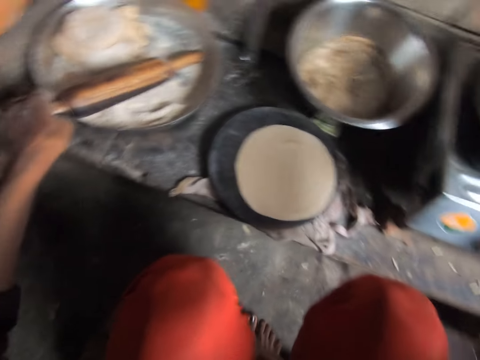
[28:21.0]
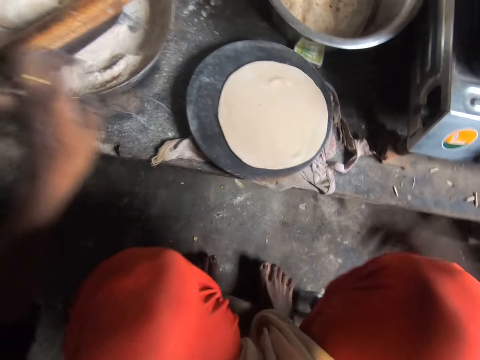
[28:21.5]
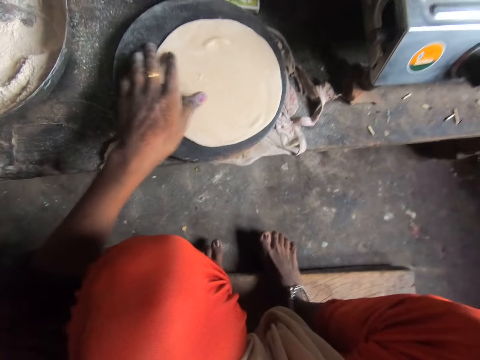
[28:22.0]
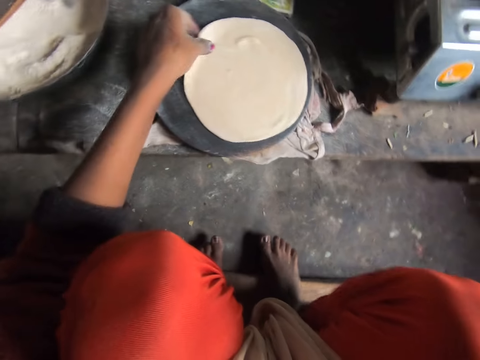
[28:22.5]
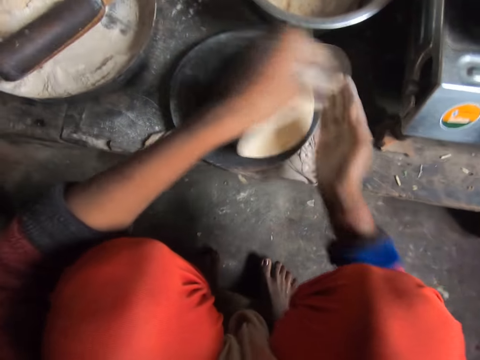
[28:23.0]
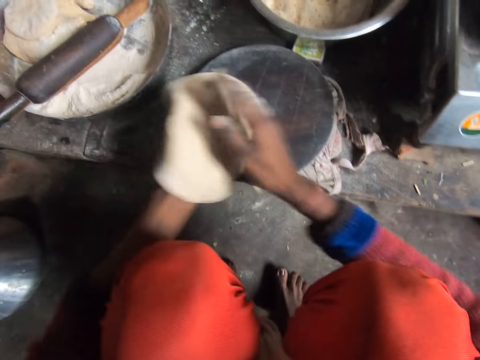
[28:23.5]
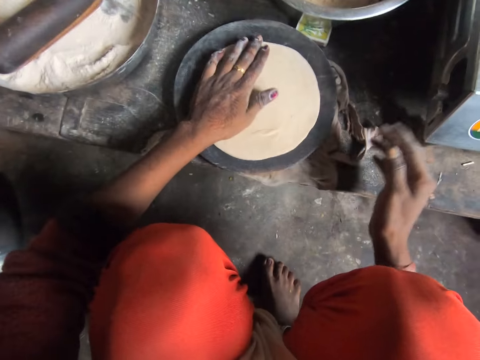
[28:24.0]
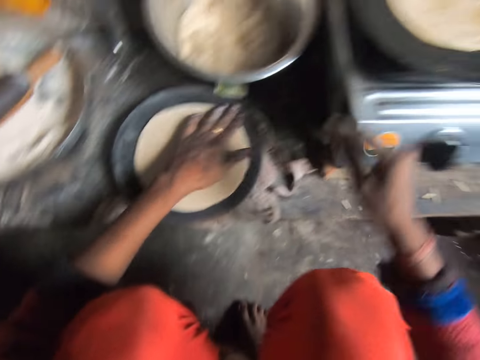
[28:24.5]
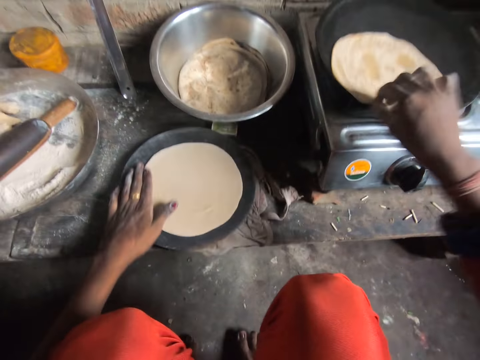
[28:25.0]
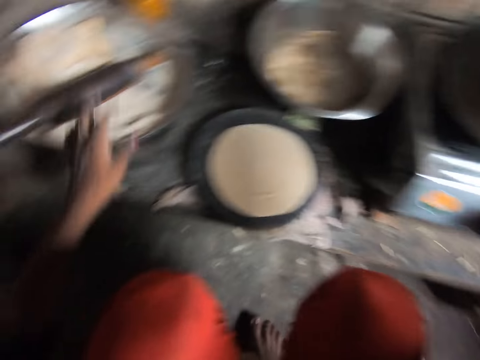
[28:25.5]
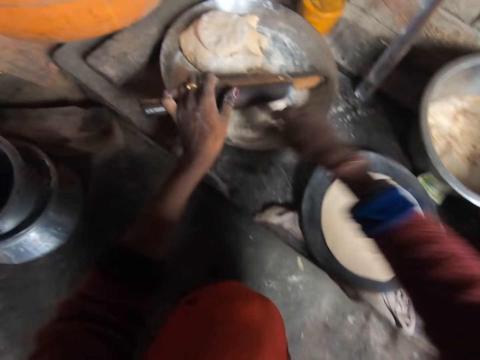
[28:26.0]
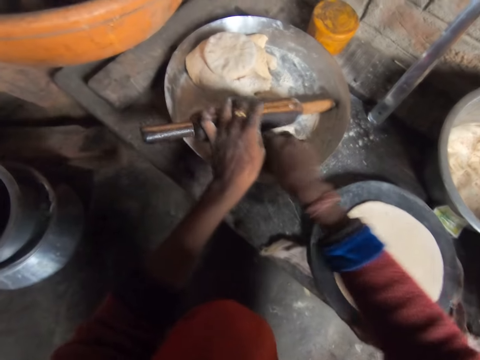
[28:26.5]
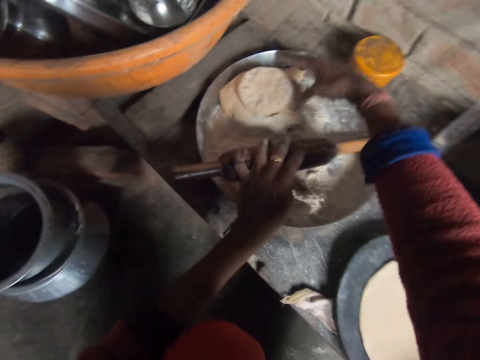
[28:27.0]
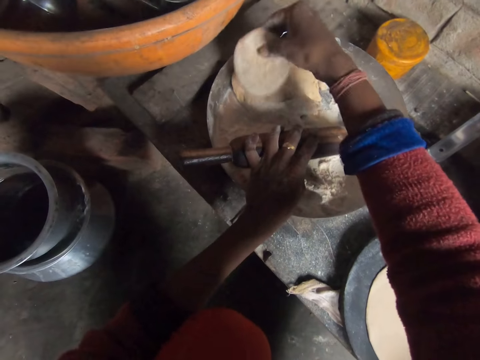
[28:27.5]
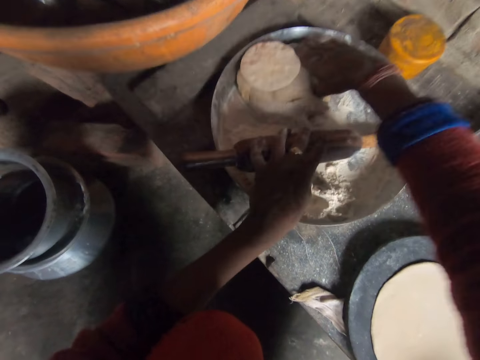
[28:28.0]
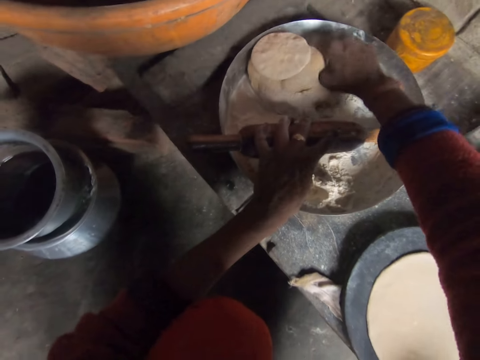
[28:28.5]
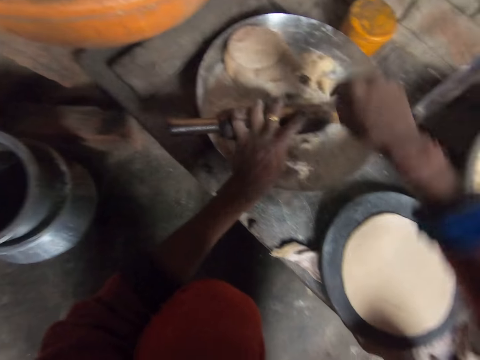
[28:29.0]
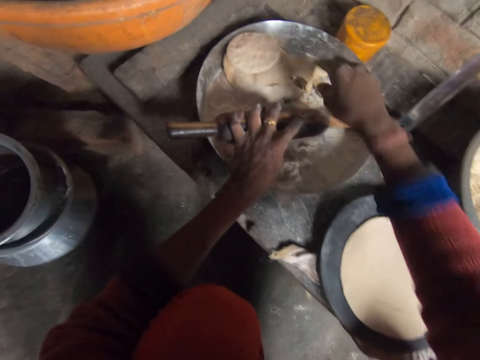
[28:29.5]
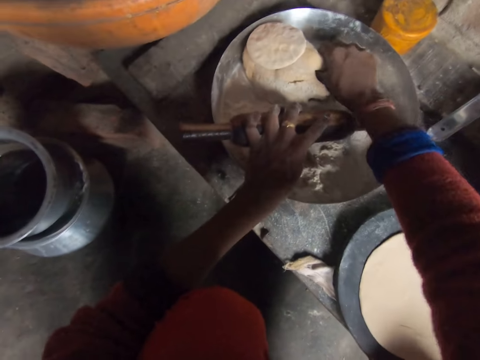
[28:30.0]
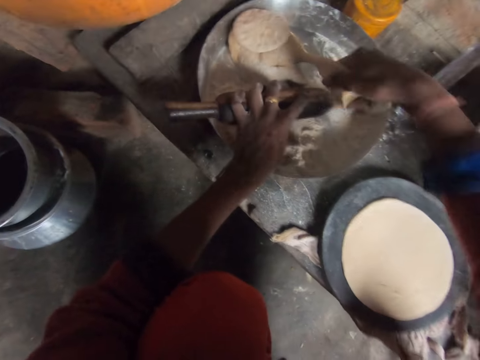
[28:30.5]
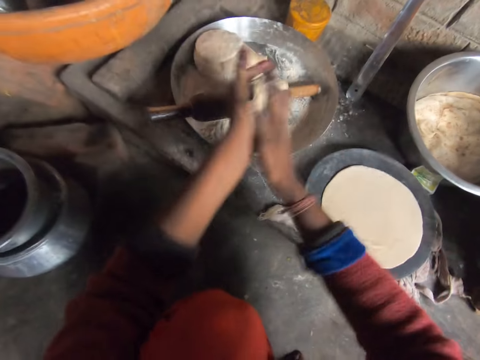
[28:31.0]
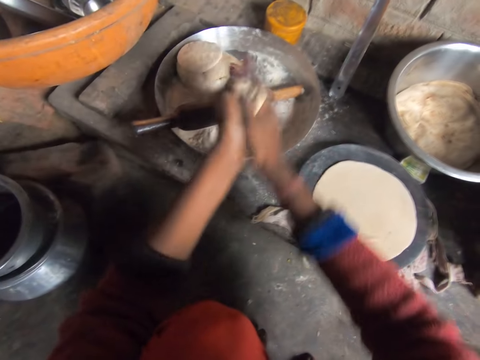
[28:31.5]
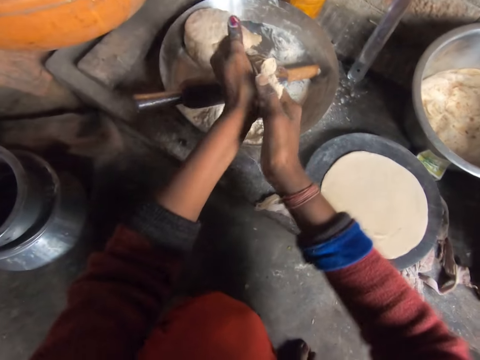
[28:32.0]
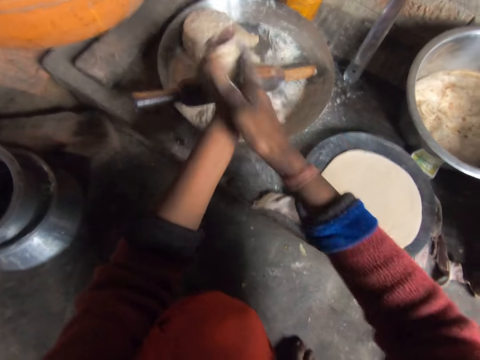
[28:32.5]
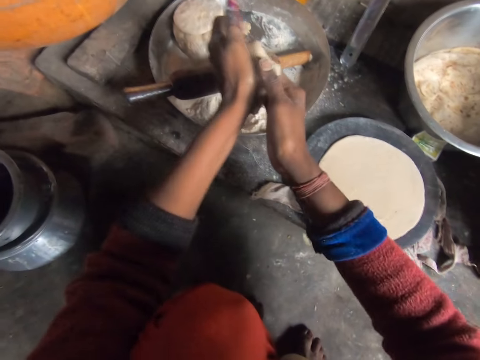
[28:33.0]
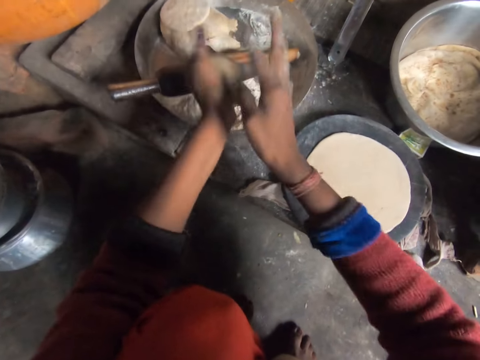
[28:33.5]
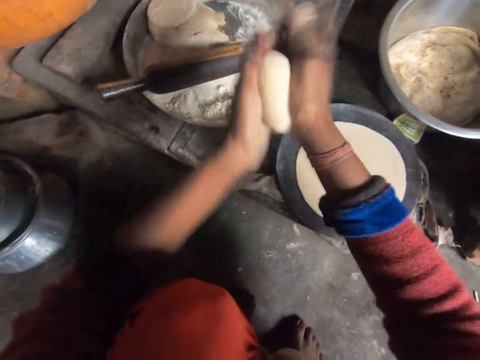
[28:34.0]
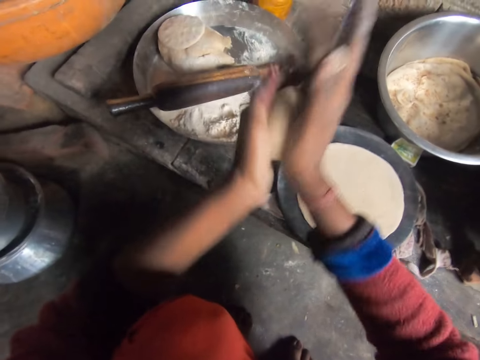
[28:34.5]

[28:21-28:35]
The camera wearer drops the rolling pin in the tray. She picks up the dough from the wood. She flips the dough between her hands. She drops the dough on the wood. She turns the flat bread on the flat pan. She touches flour. She takes a portion of a dough. She moves the dough. She cuts the dough. She touches the flour. She cuts the dough. She rolls the dough with her hands.

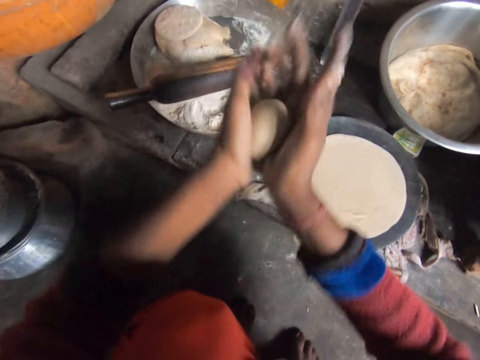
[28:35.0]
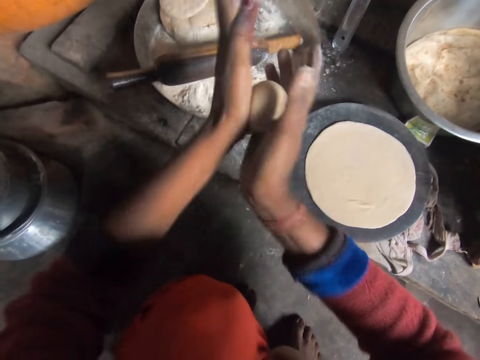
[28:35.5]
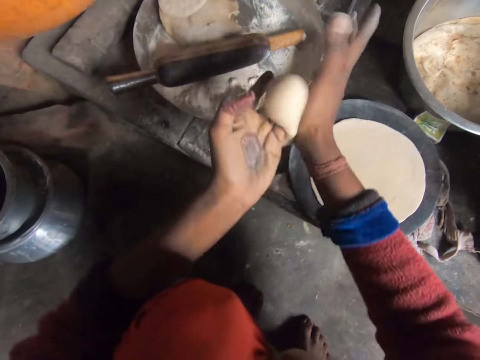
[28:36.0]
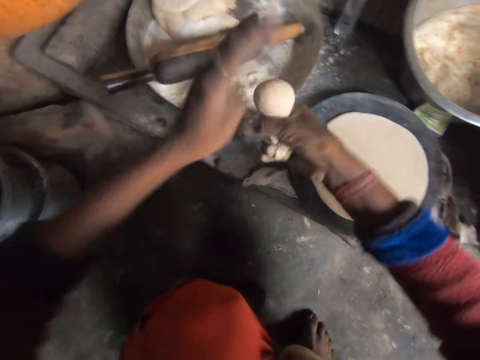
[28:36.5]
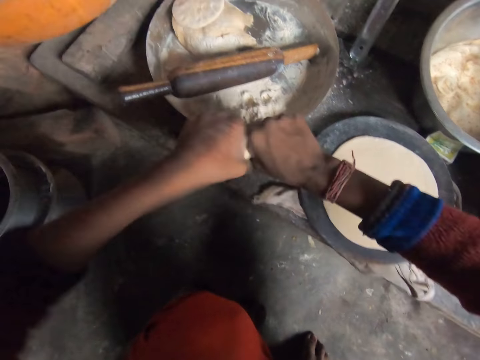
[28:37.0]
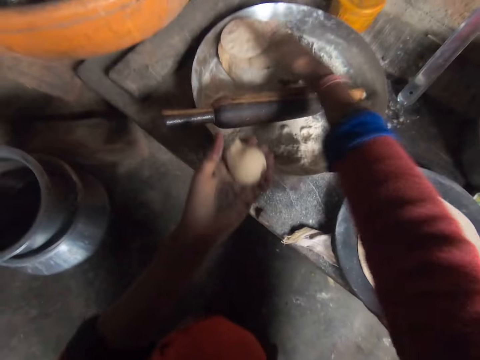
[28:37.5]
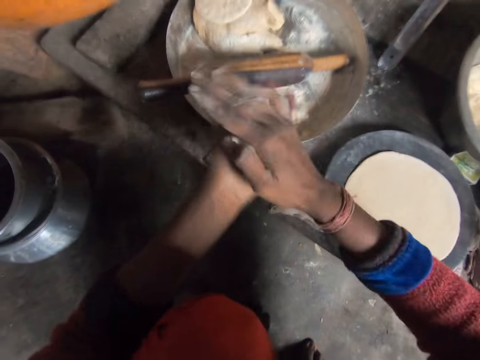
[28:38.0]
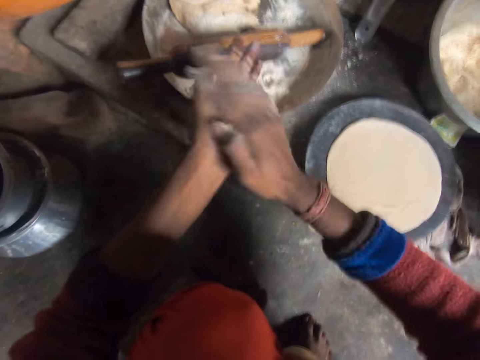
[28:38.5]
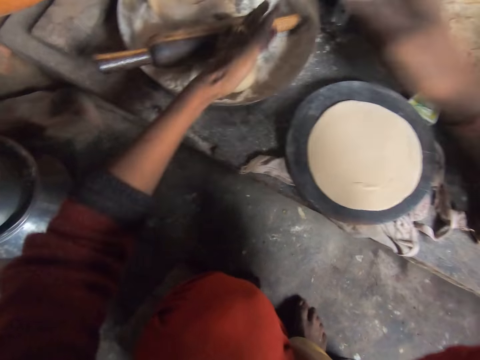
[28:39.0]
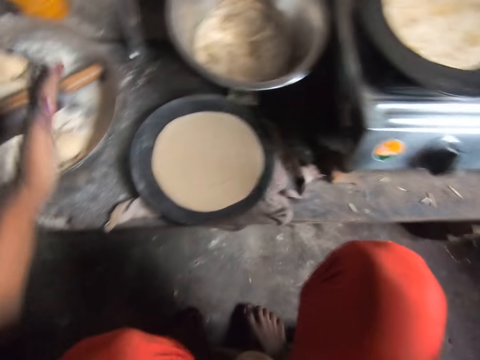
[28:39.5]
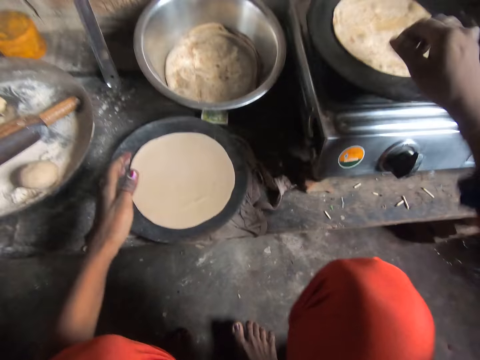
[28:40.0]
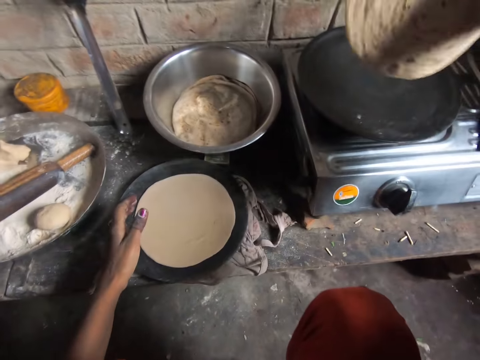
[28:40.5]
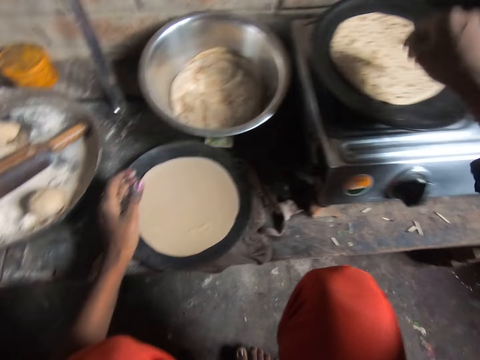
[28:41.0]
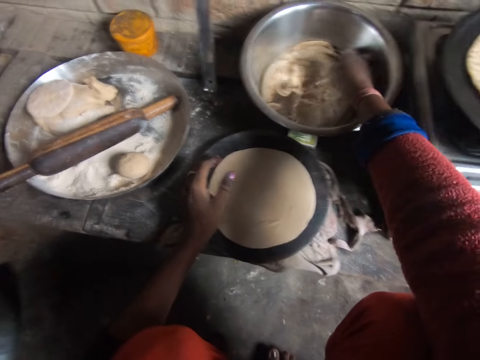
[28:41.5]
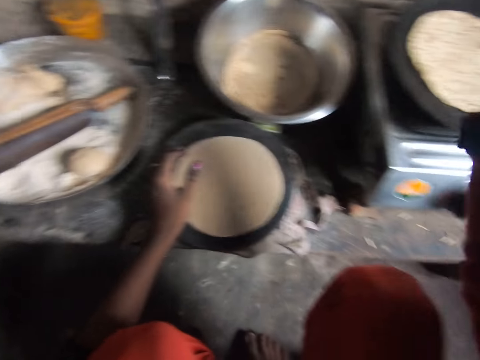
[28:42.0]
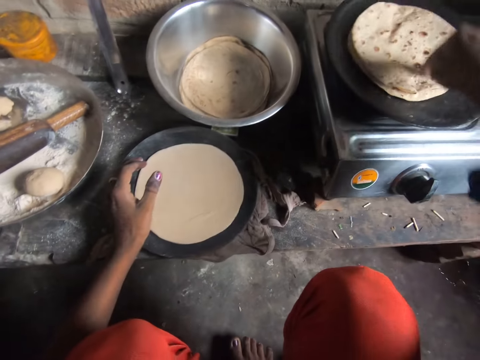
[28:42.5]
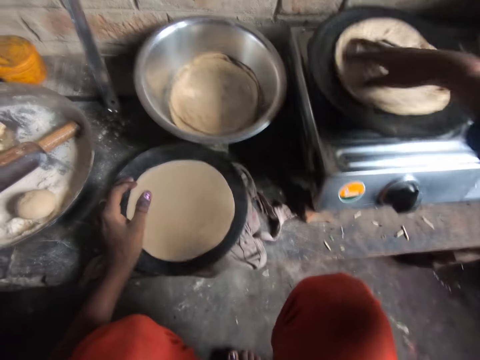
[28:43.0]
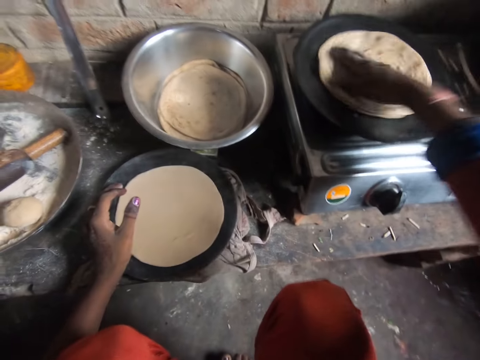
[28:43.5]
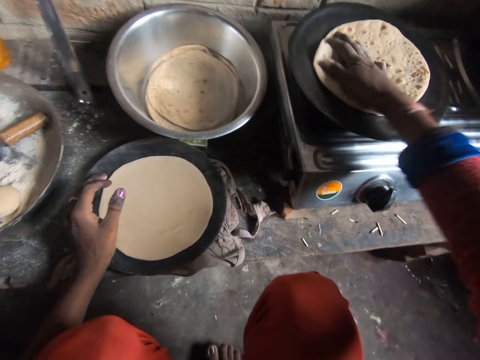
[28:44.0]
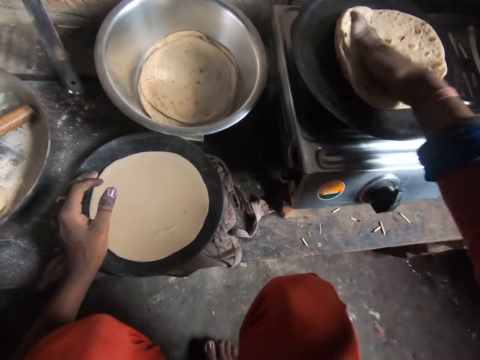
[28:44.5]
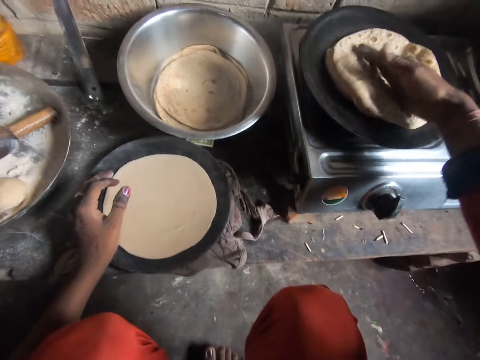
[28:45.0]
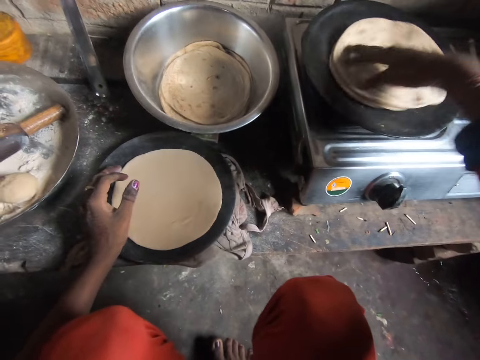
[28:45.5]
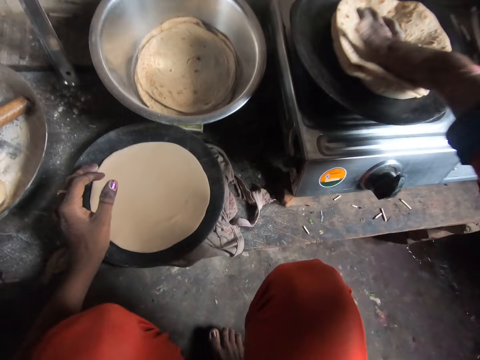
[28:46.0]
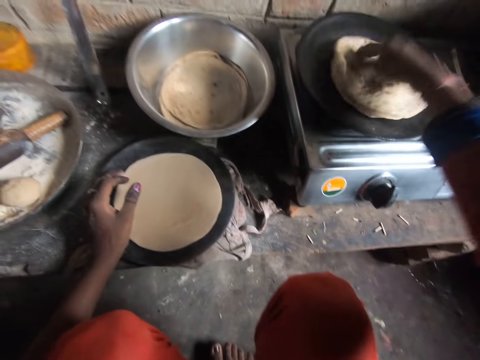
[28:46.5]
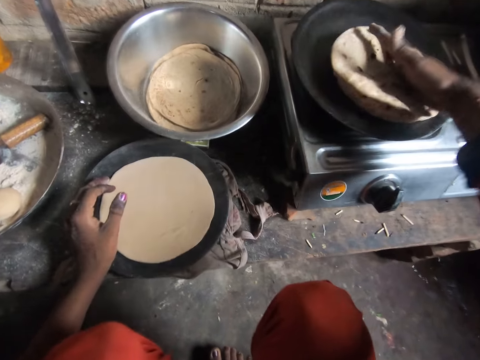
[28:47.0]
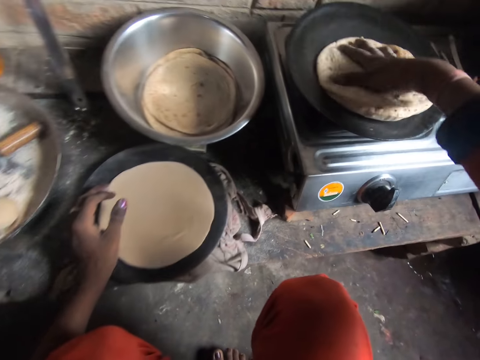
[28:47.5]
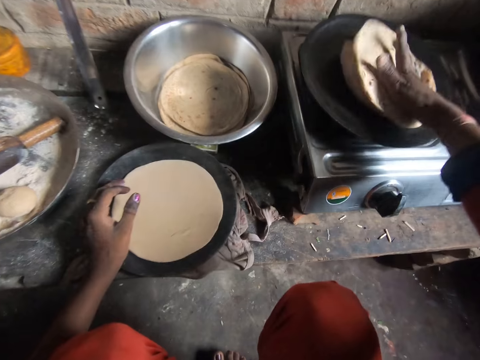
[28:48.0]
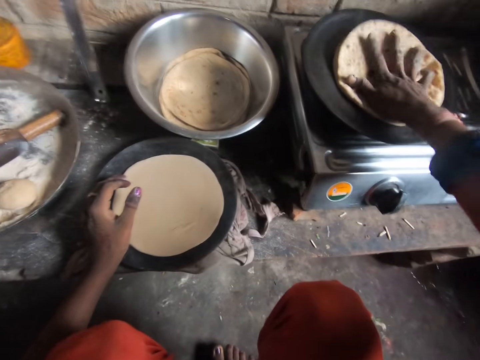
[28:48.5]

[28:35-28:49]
The camera wearer cuts a piece of the dough. She drops the dough in the tray. She rolls the dough with her hands. She drops the dough in the tray. She turns the flat bread on the flat pan. She picks another flat bread from the cooking pot. She places the flat bread on top of the flat bread on the flat pan and spins the flat breads.
